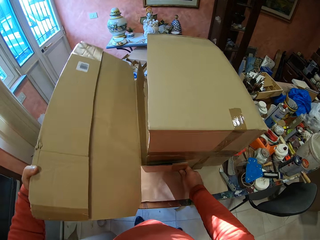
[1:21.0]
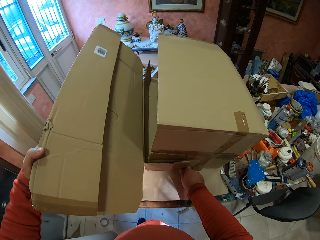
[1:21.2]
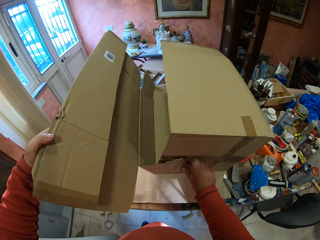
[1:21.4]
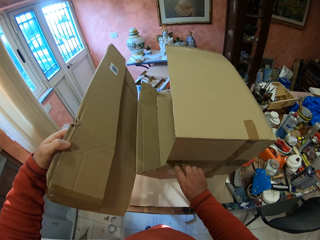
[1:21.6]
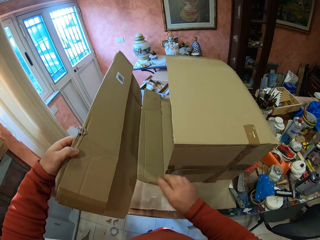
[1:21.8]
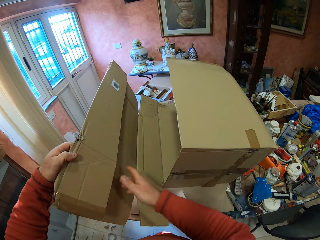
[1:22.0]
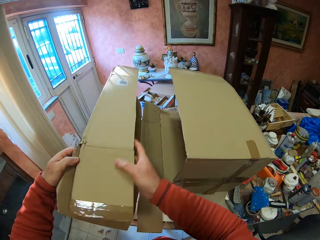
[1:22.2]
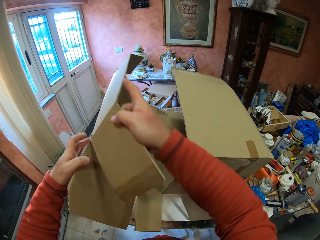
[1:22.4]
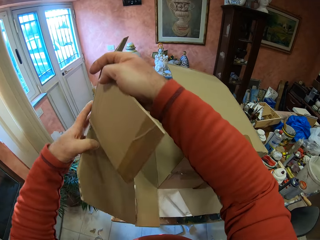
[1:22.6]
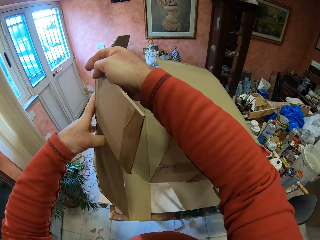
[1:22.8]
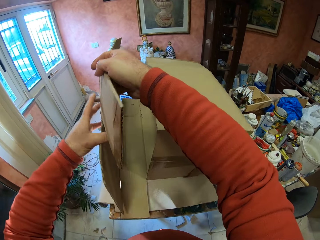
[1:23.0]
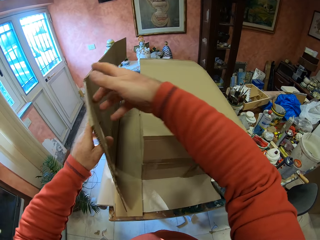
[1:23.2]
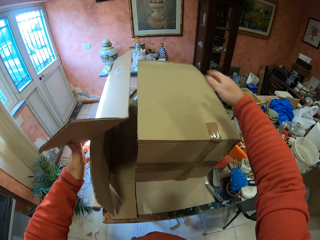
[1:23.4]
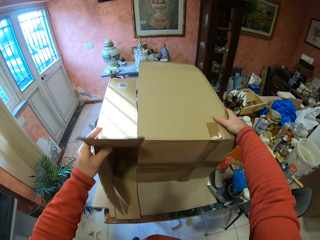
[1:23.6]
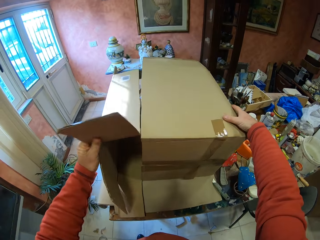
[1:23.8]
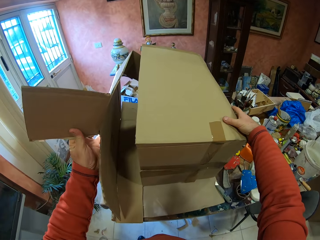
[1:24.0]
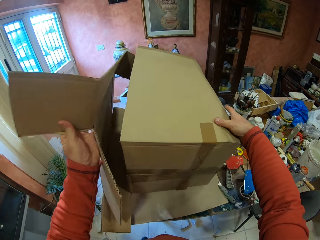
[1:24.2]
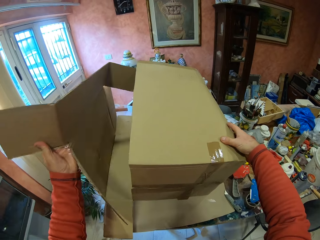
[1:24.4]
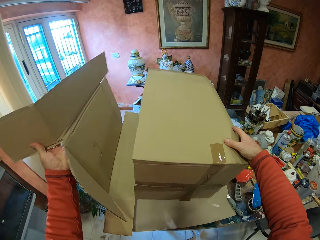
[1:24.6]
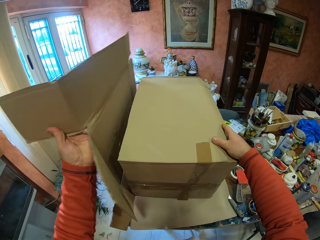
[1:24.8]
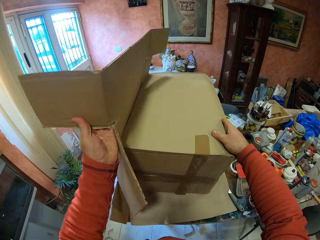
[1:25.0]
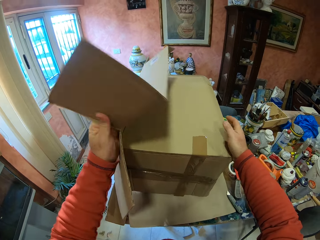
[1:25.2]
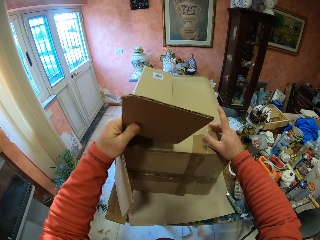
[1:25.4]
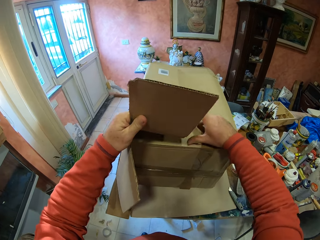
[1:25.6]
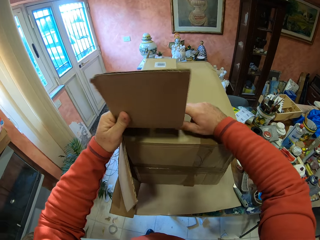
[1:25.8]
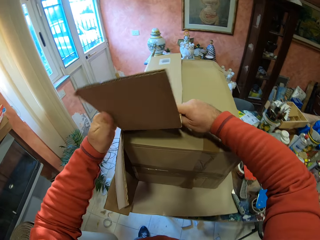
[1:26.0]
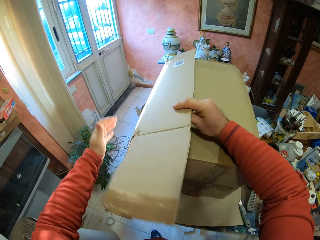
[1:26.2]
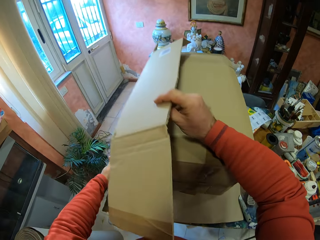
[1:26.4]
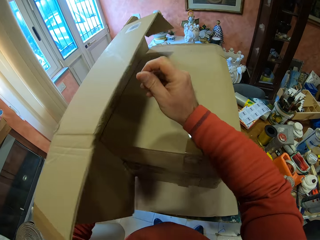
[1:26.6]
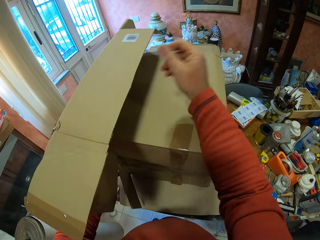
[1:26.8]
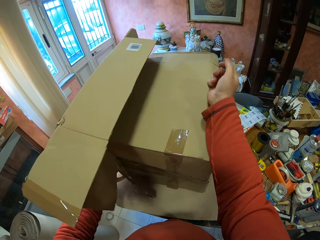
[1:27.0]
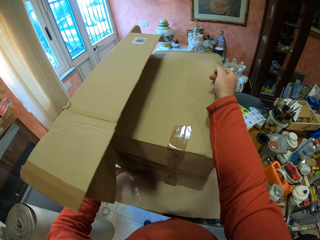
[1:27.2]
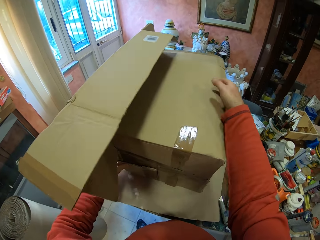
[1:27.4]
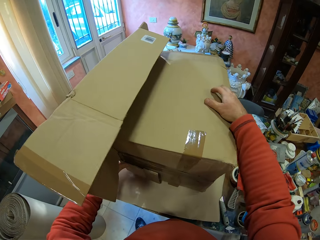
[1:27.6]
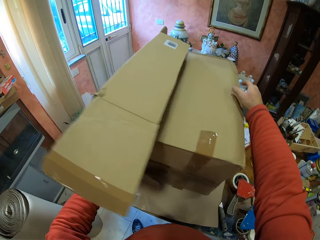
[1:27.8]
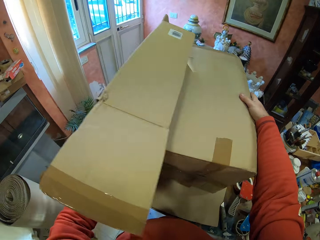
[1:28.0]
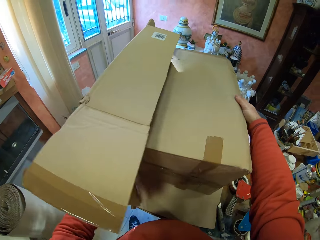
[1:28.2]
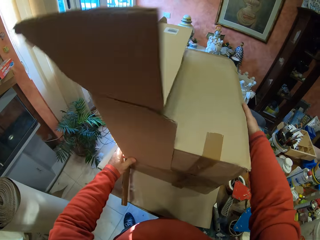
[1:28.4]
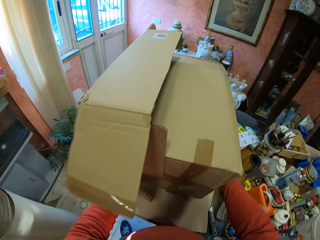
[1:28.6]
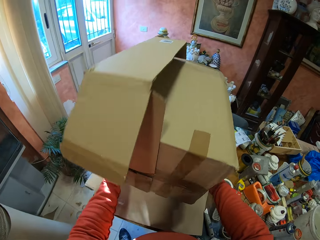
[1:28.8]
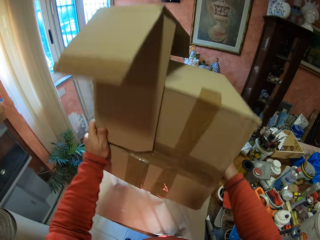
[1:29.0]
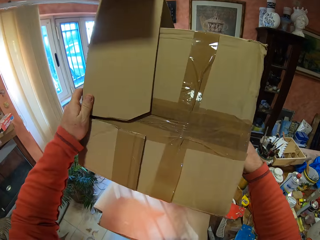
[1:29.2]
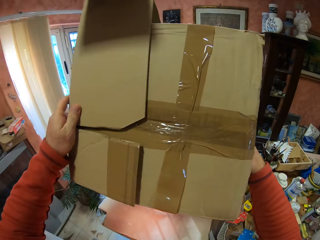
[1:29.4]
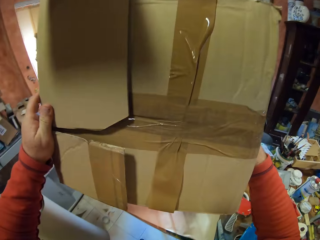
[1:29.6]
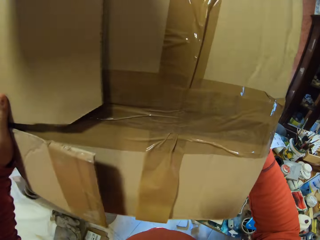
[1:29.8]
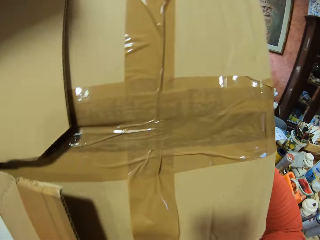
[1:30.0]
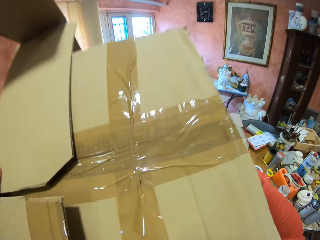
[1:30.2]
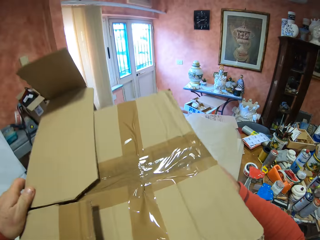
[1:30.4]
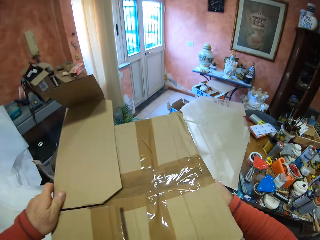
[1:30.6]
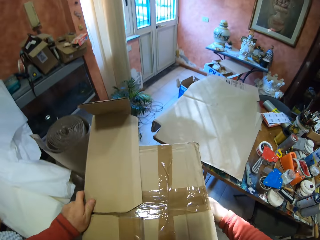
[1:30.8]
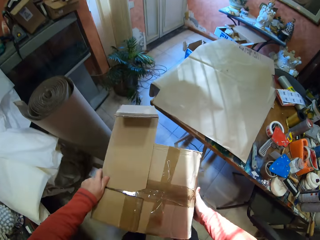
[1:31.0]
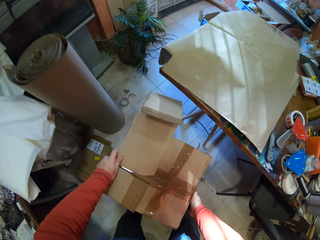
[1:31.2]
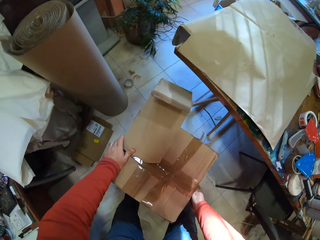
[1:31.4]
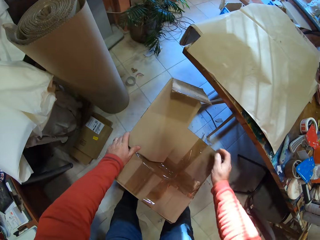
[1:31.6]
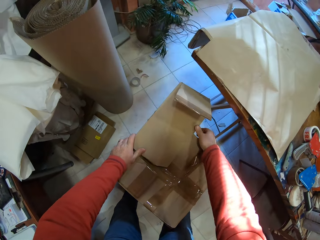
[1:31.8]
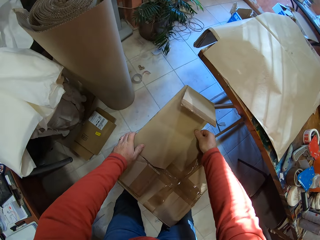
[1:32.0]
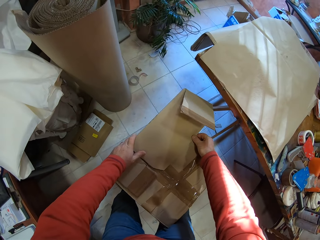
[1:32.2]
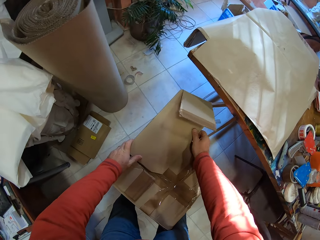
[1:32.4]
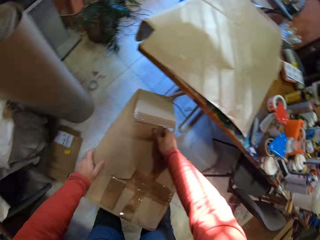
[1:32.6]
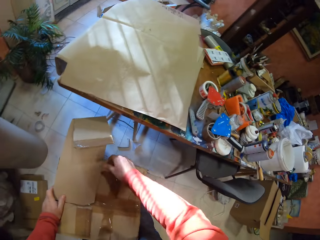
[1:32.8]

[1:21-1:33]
The camera wearer lifts the carton box. They place the carton box on the floor.

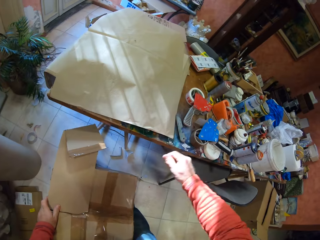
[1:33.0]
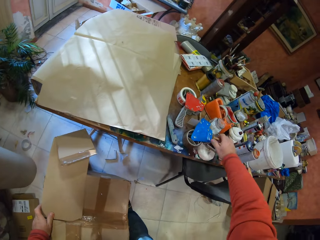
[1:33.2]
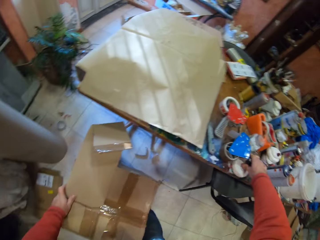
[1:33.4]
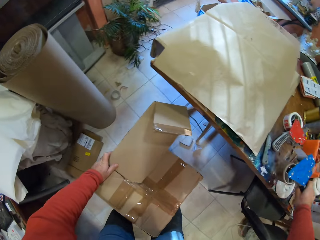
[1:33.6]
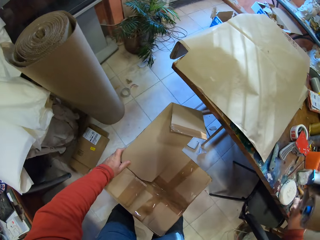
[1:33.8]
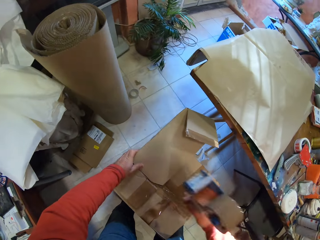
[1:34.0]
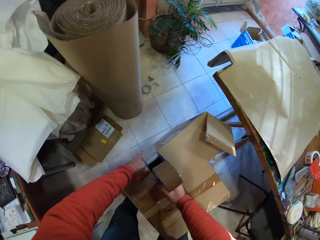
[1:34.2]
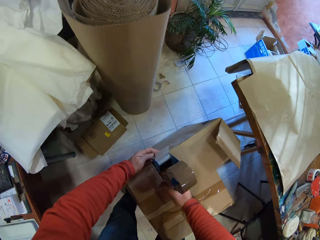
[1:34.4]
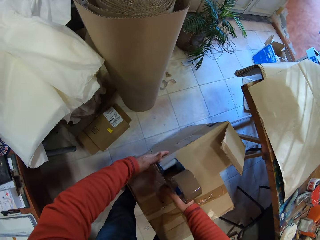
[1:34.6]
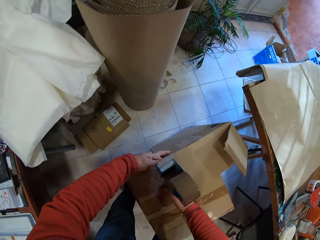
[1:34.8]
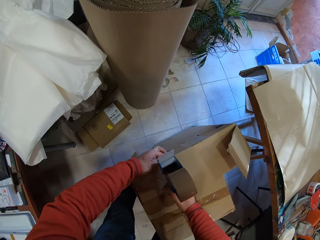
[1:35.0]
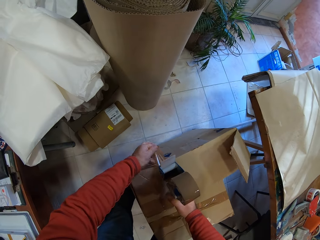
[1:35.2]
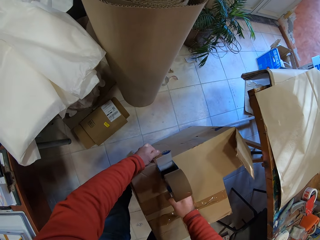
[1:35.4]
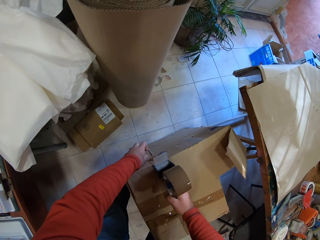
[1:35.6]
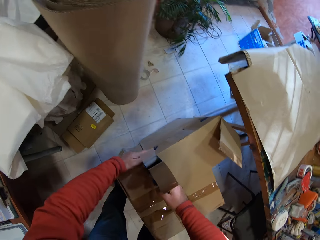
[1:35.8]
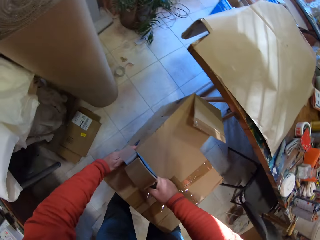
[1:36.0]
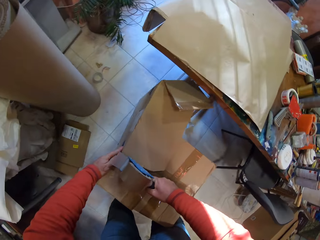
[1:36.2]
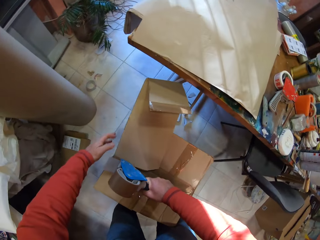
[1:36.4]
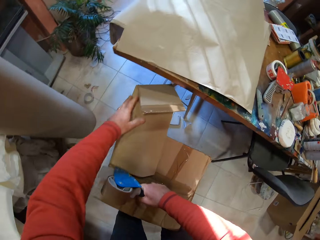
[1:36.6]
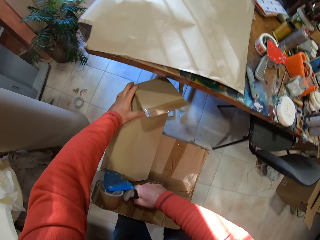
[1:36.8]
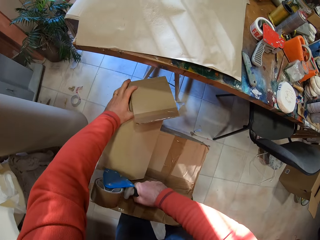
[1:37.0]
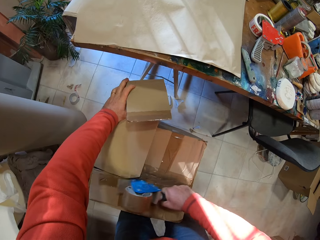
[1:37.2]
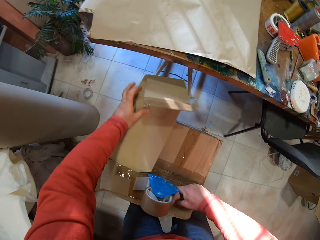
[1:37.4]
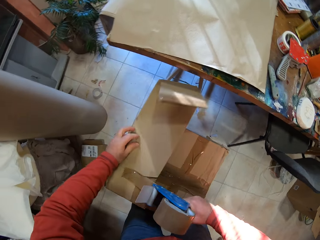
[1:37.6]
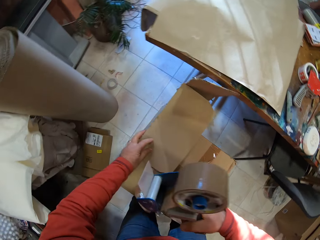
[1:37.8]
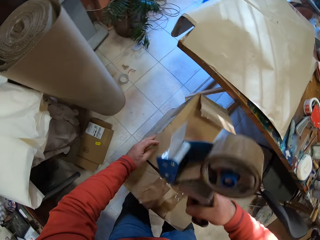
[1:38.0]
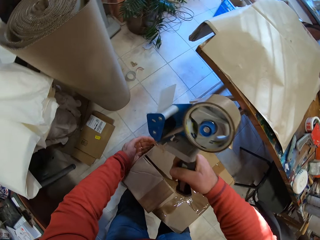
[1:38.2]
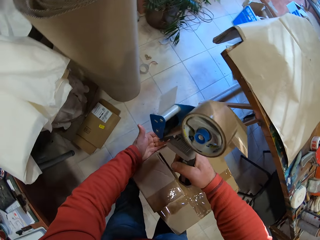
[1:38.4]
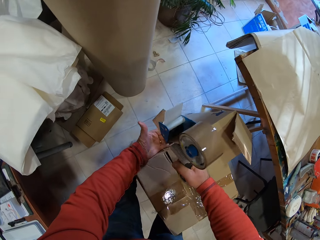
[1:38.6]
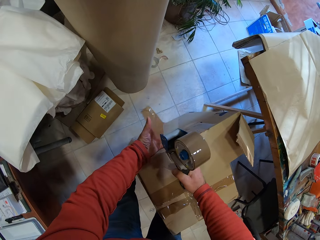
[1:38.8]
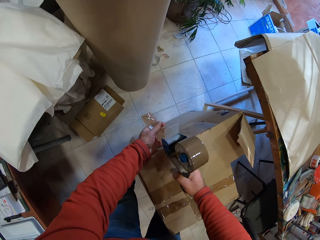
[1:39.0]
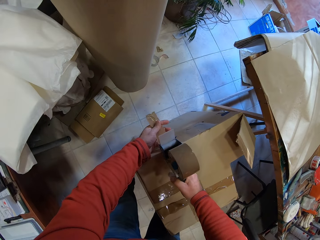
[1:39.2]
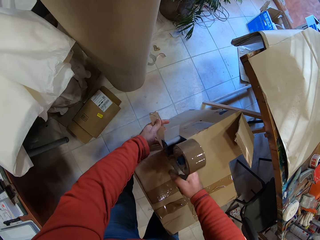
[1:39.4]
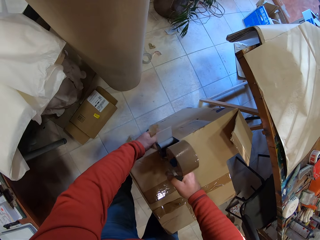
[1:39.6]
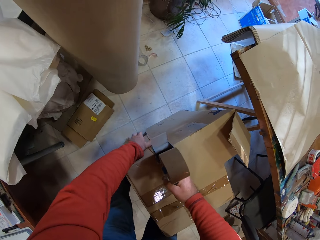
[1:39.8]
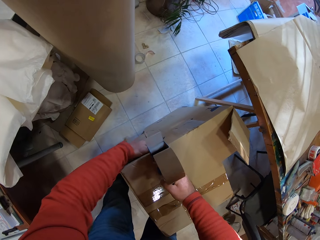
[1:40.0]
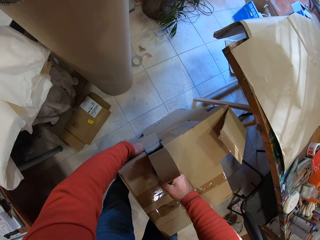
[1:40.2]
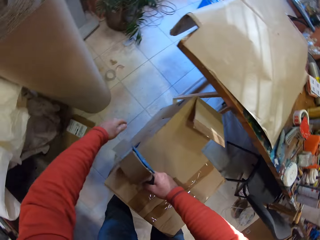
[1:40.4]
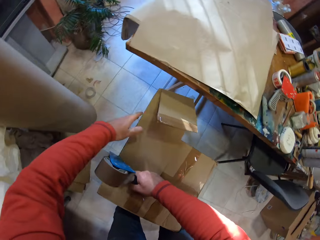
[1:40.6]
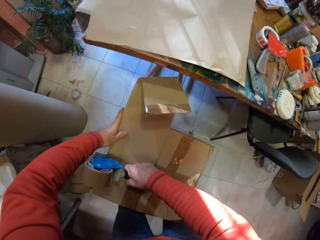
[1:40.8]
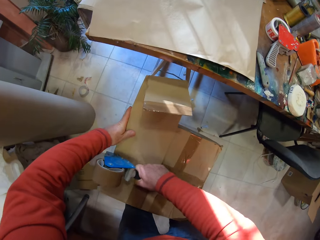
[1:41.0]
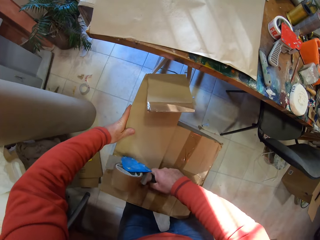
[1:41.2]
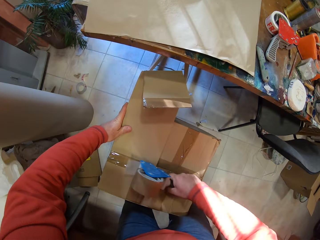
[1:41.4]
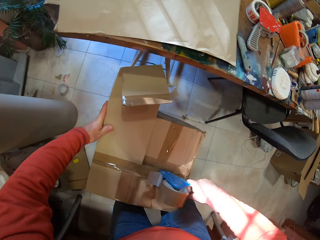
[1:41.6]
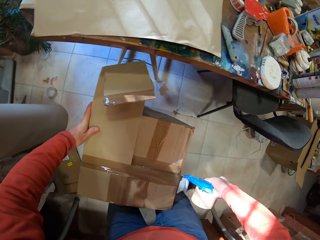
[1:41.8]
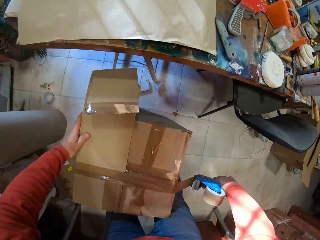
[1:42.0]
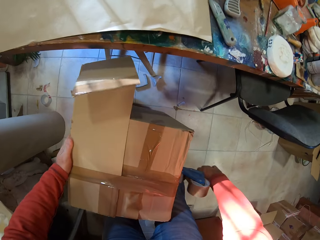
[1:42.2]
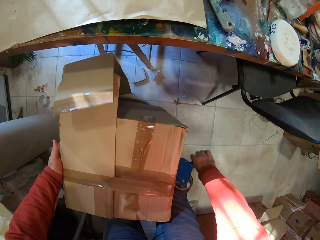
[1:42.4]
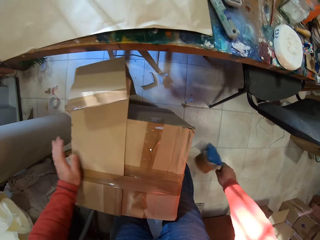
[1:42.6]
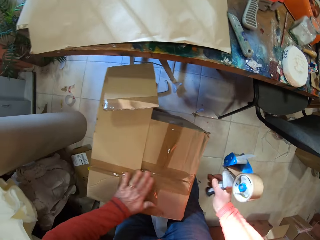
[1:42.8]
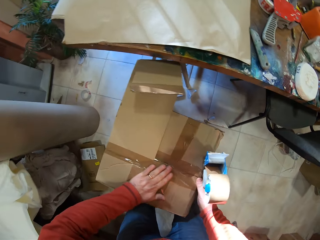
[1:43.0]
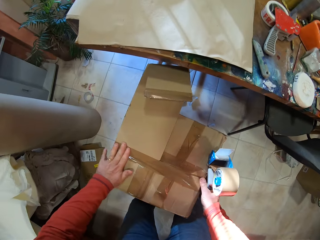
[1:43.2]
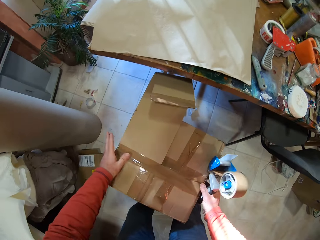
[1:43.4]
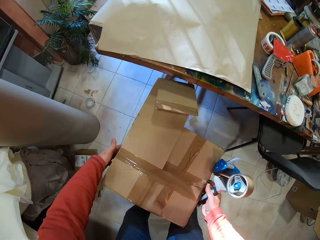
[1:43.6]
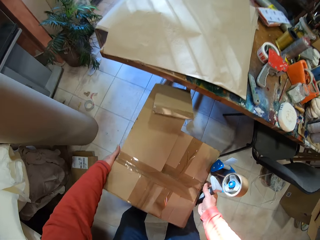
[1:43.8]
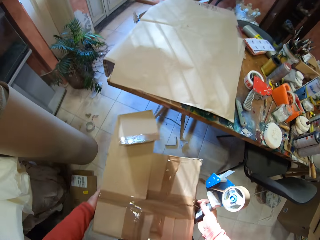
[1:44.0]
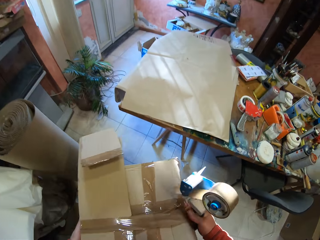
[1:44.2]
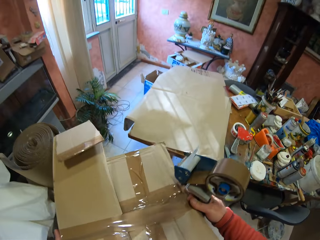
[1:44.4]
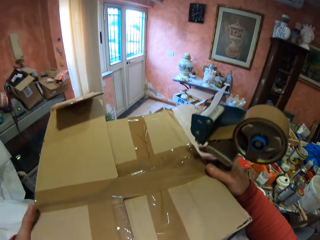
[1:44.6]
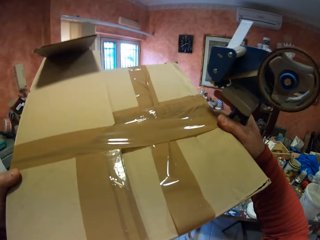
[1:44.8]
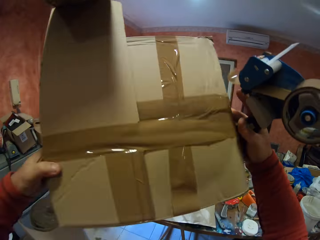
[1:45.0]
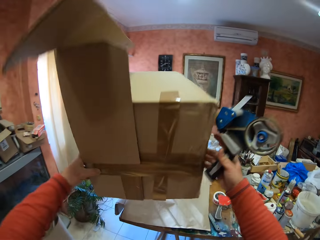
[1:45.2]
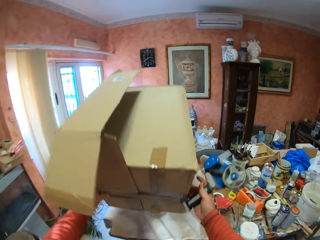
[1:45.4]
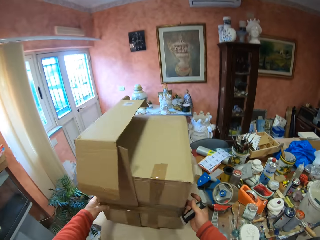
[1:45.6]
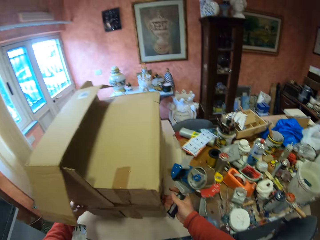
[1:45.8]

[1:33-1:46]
The camera wearer picks up the handheld tape dispenser on the table. They put the tape on the carton box. They lift the carton box on the floor.
